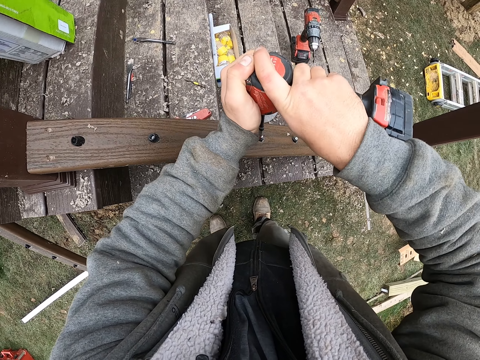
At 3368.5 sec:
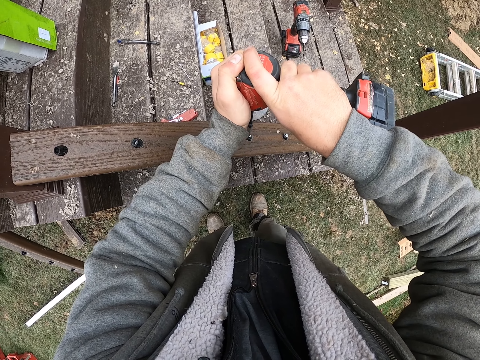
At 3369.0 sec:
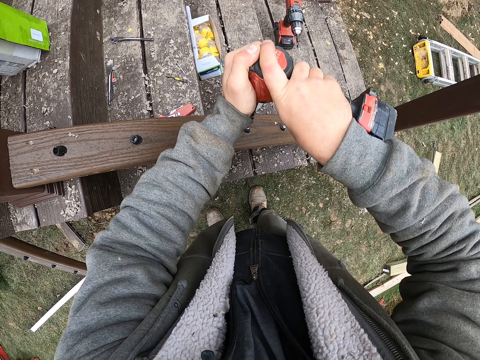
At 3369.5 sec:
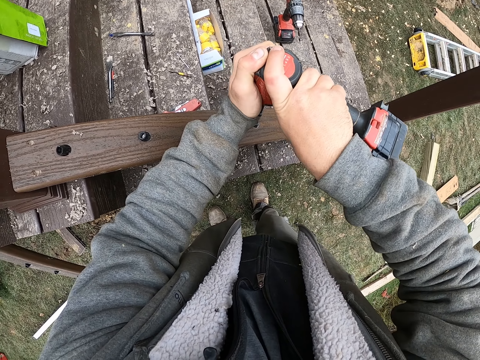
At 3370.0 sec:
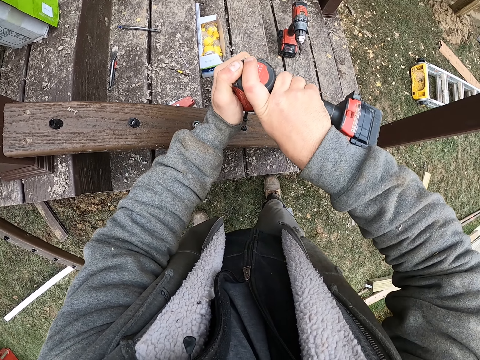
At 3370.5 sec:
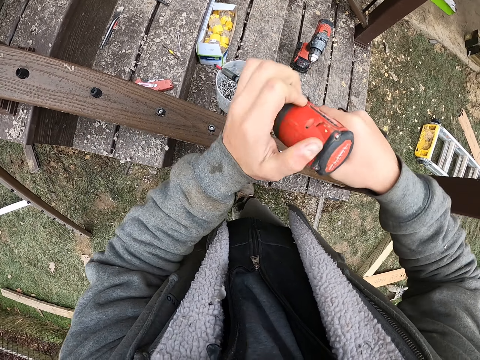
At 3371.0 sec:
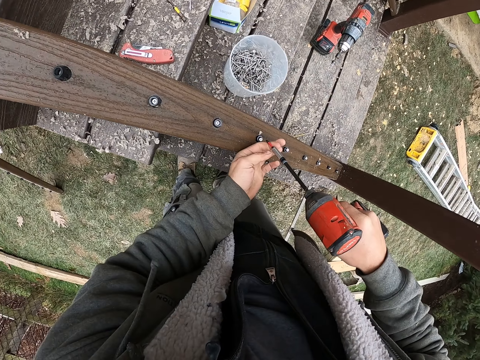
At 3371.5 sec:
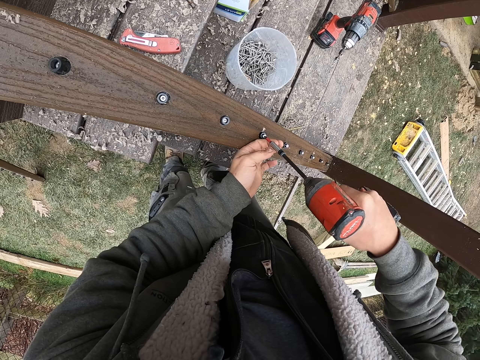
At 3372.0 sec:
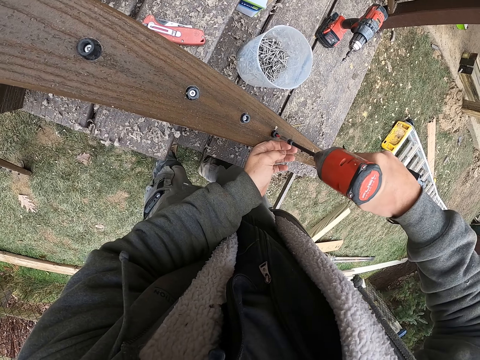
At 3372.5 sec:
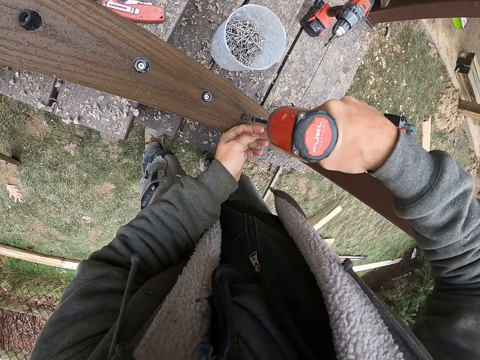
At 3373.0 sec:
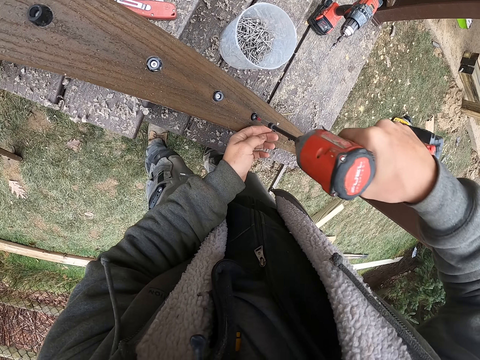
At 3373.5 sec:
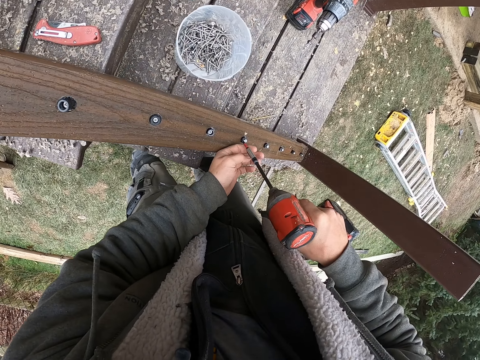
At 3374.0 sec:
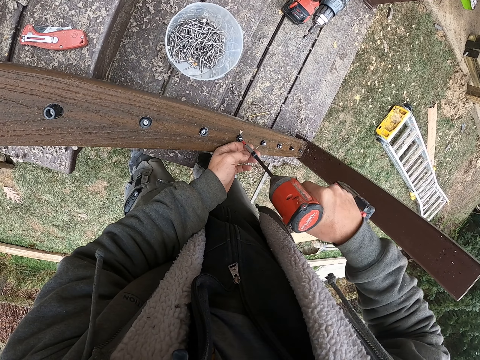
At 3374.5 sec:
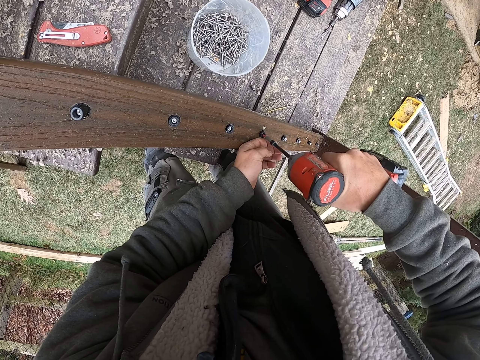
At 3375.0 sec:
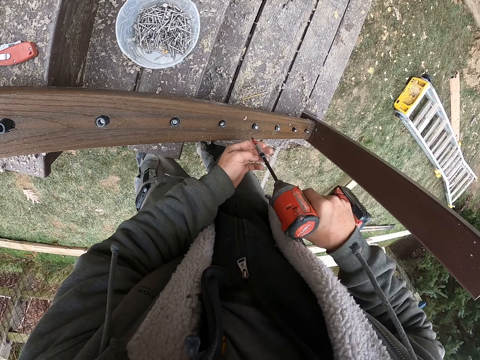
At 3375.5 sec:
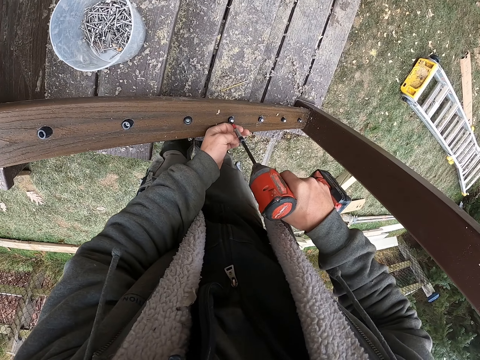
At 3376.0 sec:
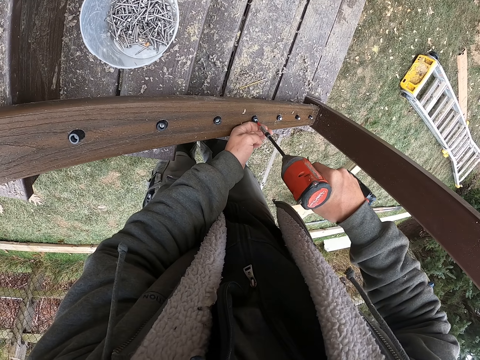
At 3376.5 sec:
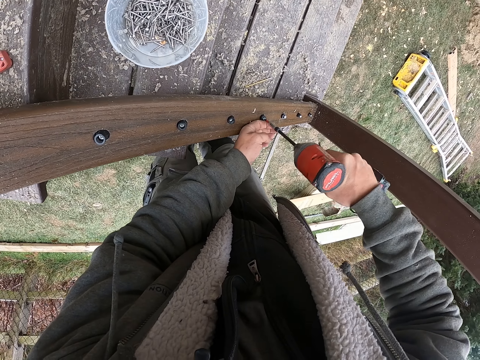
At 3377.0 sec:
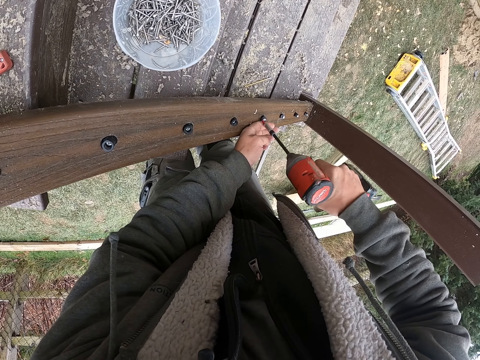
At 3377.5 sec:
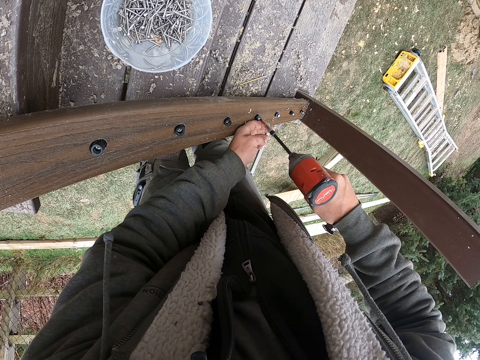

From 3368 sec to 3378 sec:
The camera wearer drills the nails into the timber repeatedly.

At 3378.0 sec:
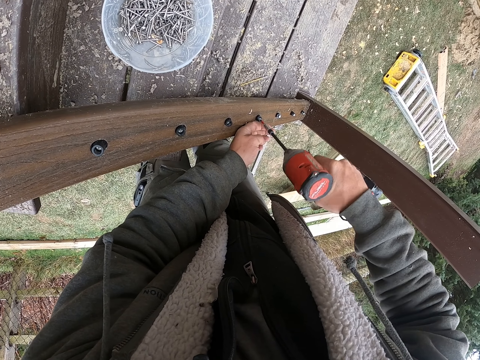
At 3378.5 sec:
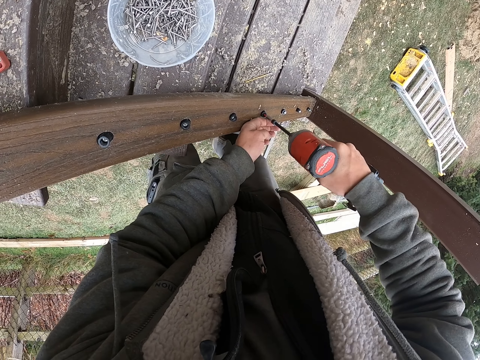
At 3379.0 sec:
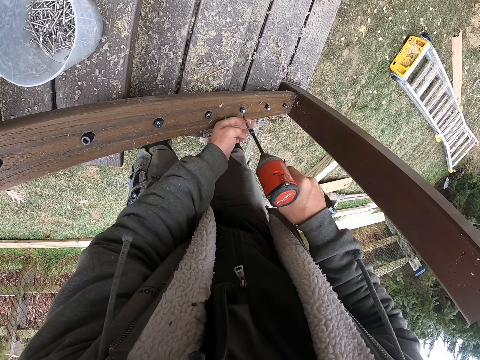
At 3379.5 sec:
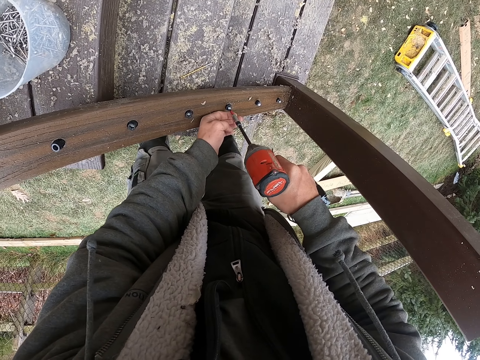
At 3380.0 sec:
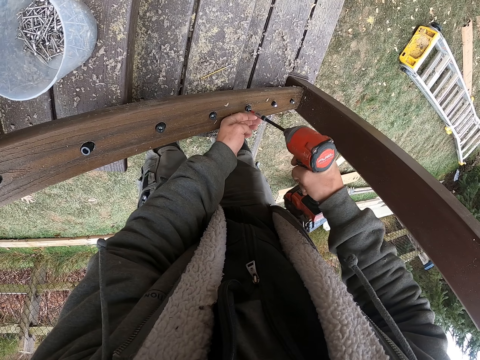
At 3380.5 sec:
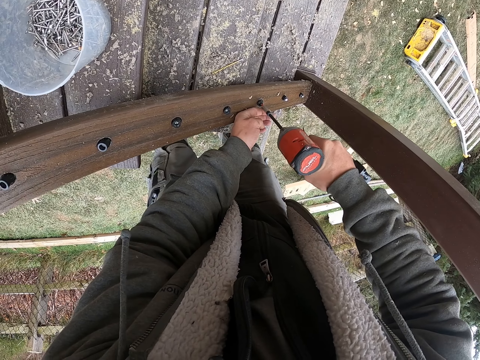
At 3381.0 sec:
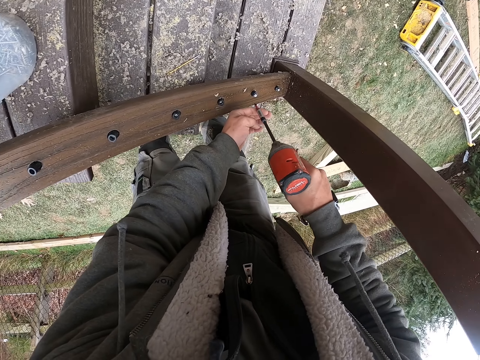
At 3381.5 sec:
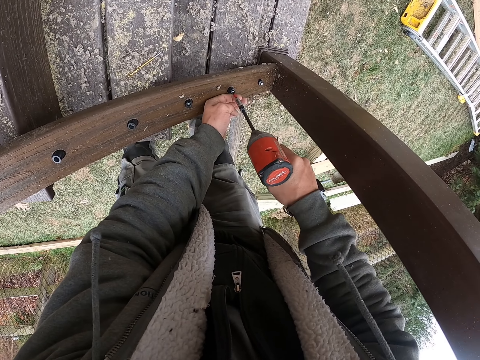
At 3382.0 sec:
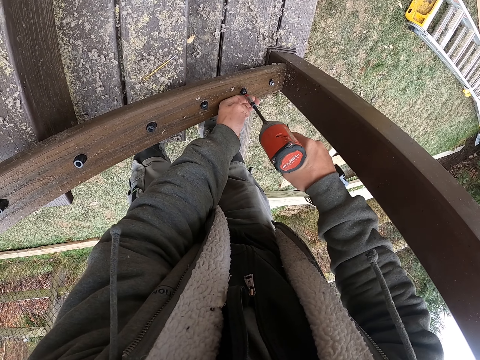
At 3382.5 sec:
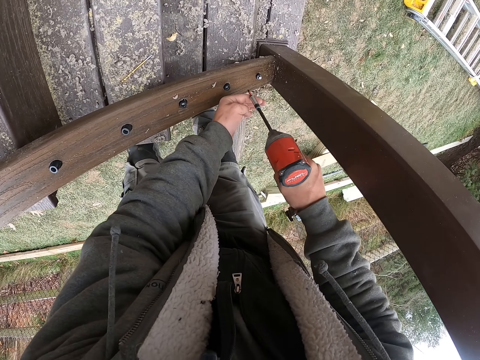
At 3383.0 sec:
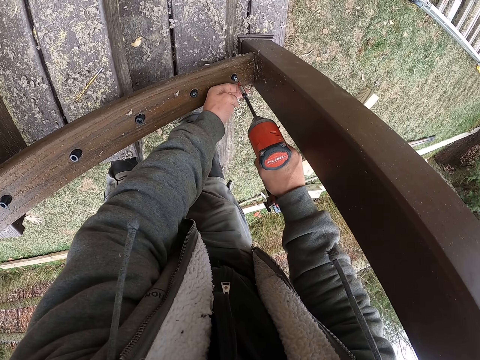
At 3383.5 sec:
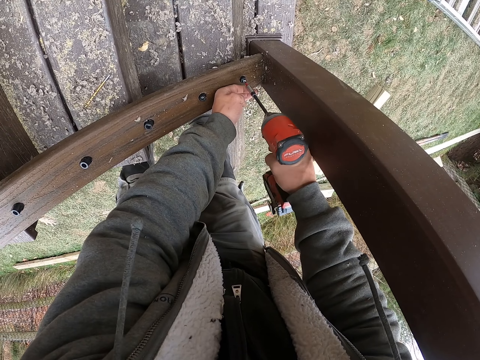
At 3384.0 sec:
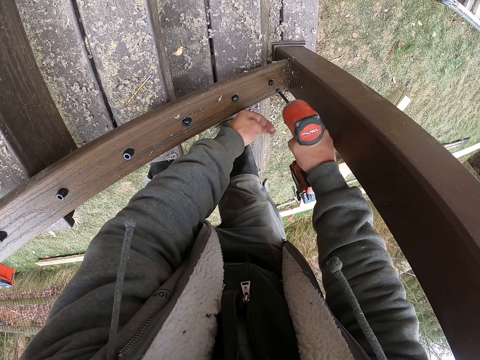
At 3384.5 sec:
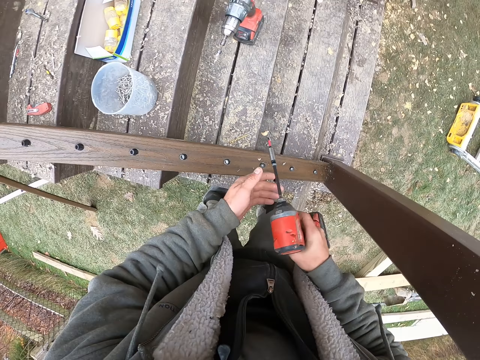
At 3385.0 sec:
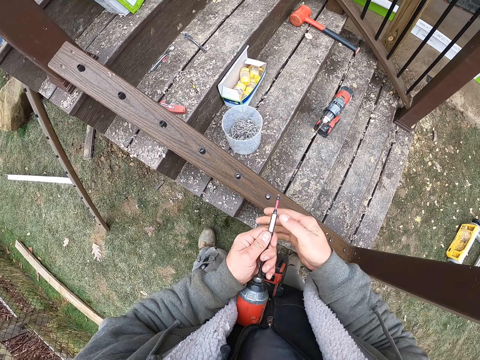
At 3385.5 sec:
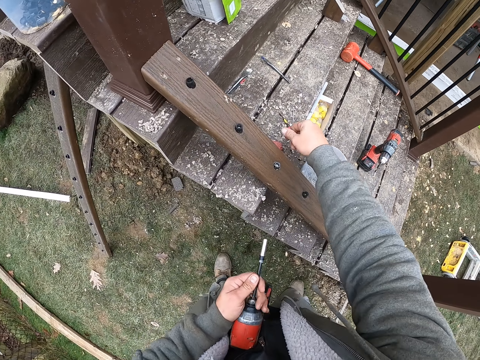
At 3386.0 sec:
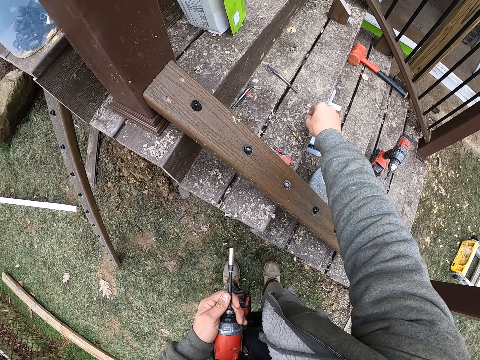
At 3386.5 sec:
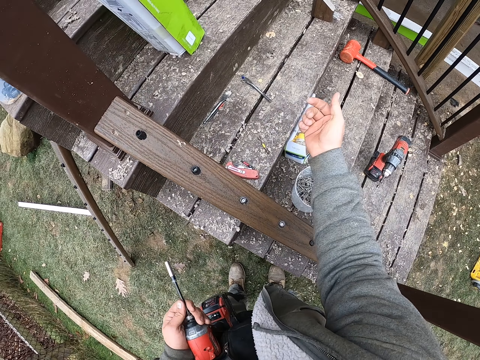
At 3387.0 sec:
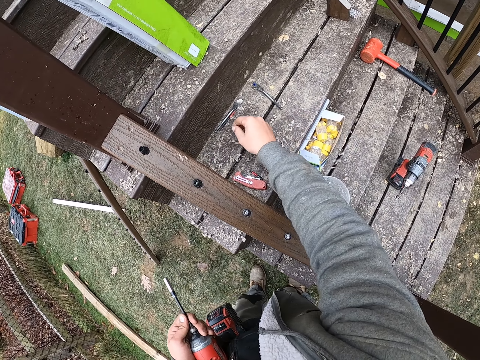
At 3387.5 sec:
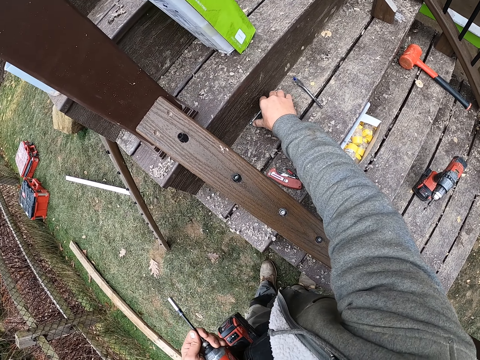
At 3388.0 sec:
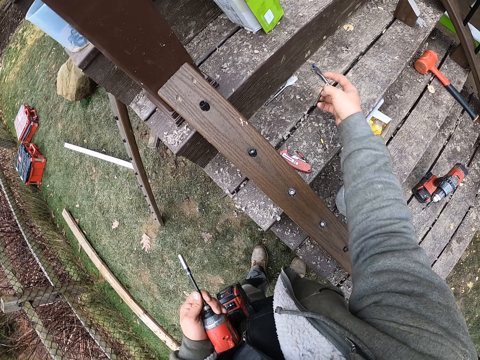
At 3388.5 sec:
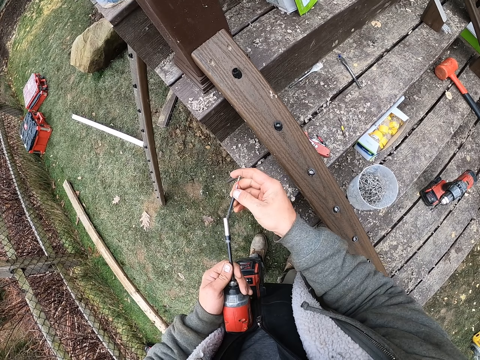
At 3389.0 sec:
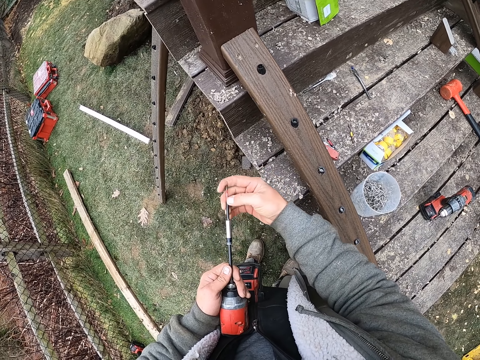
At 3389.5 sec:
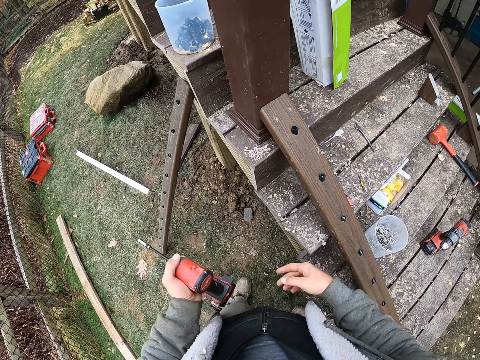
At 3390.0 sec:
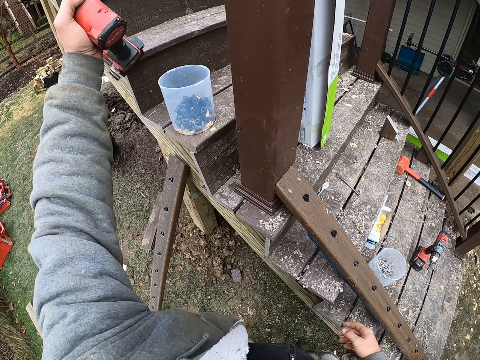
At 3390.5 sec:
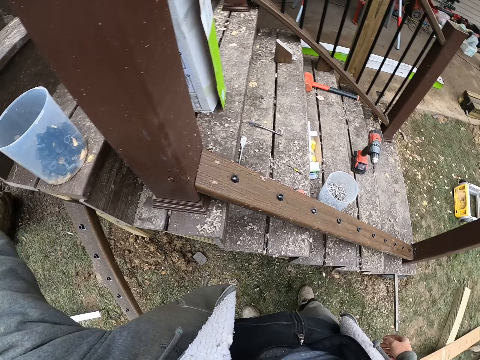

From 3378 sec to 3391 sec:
The camera wearer drills the nails into the timber repeatedly. They remove the nail from the spade bit. They pick up a nail, put the nail in the spade bit, and put the spade bit down.
